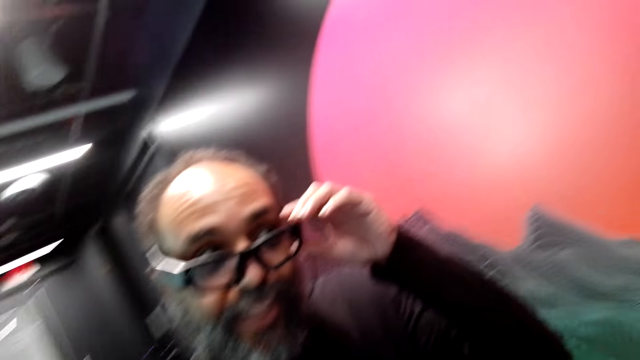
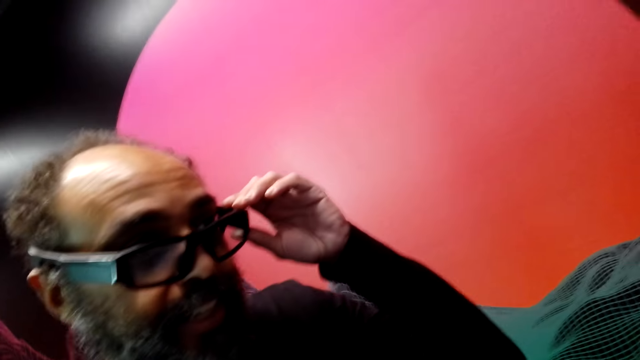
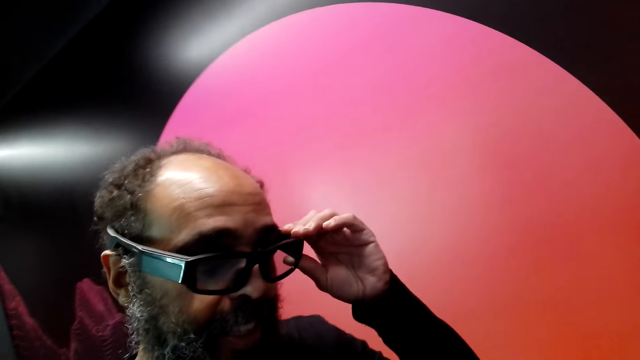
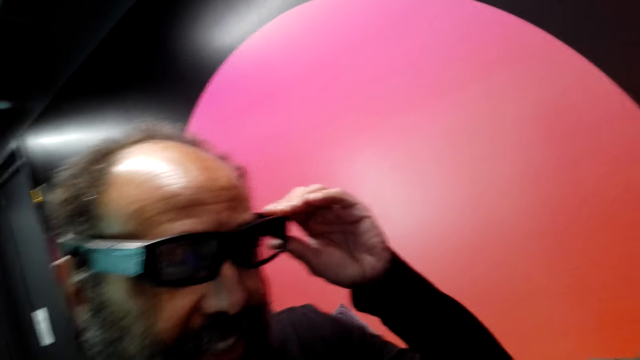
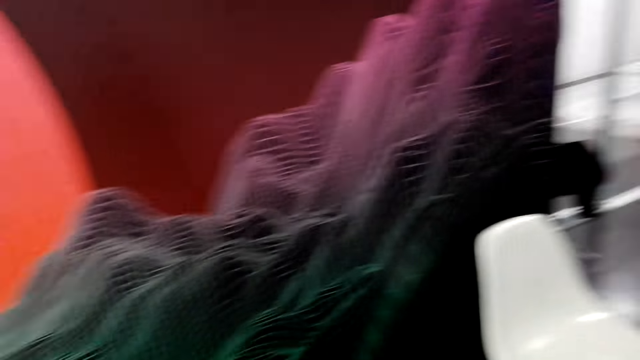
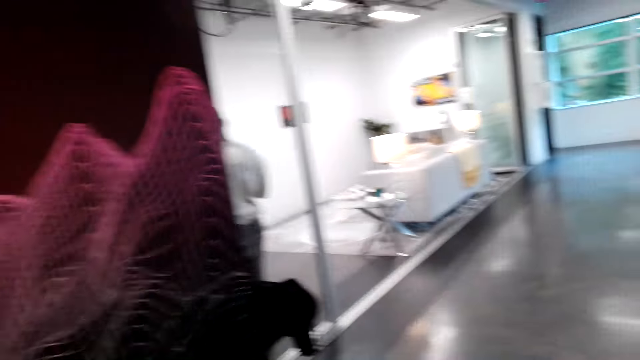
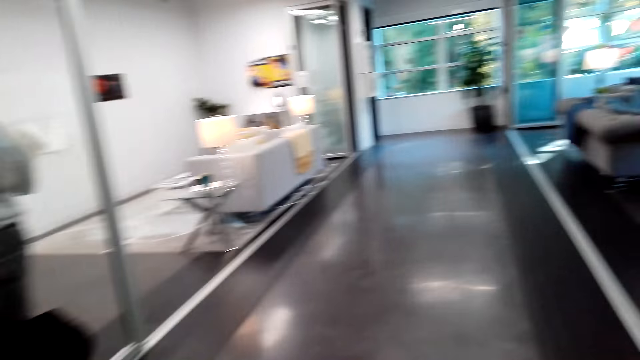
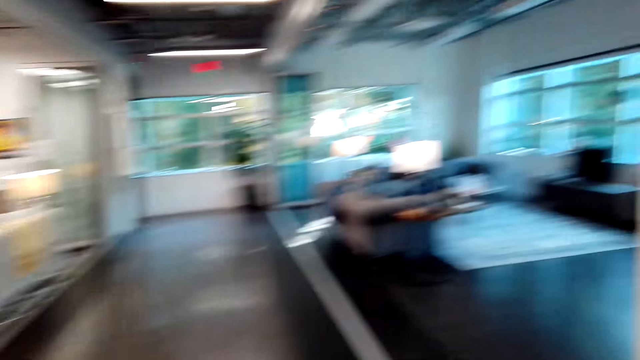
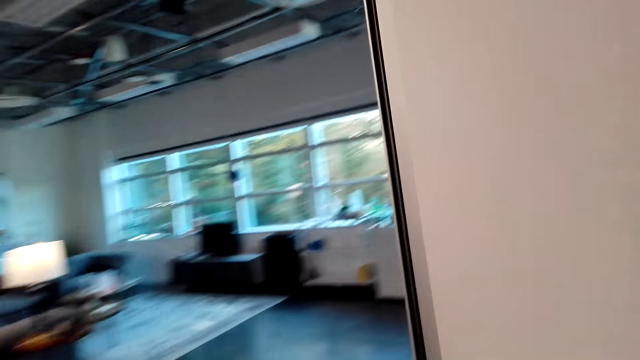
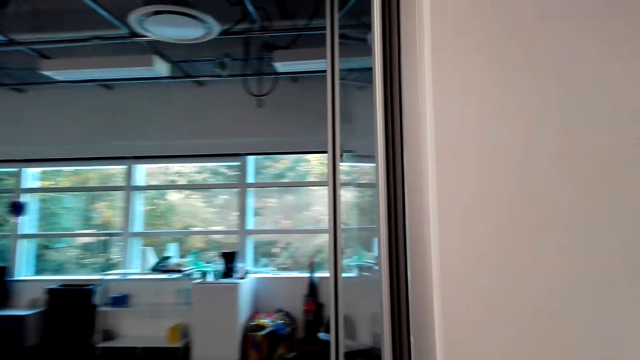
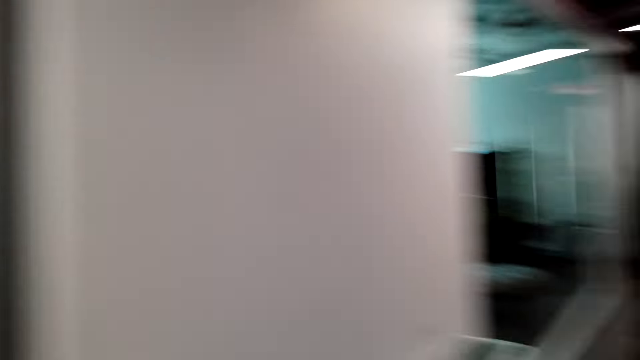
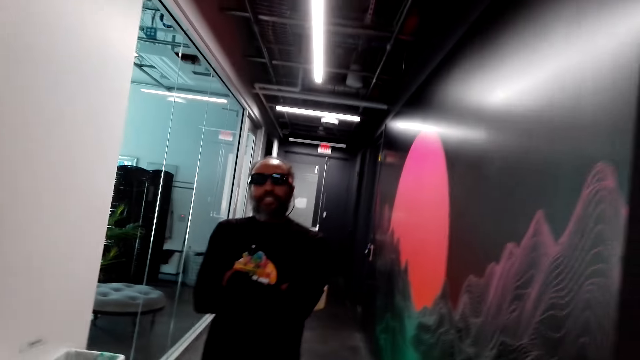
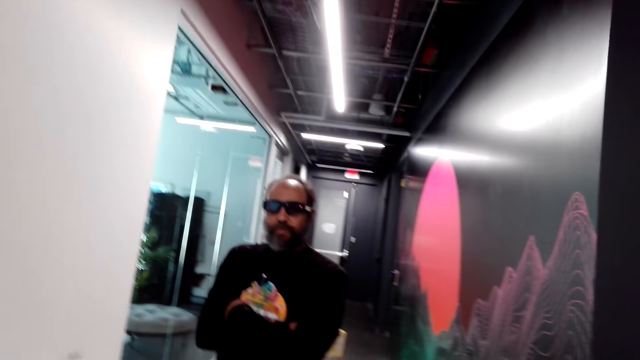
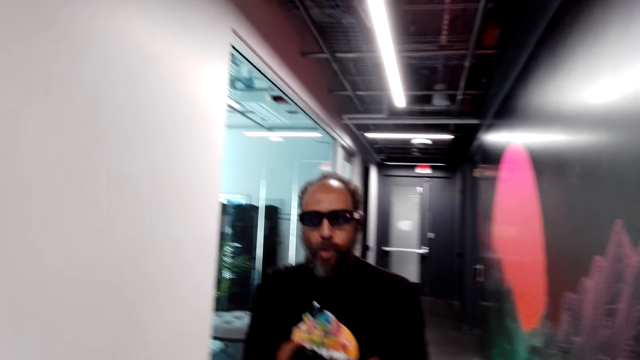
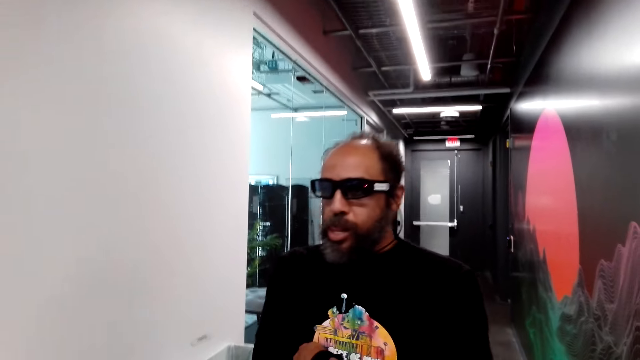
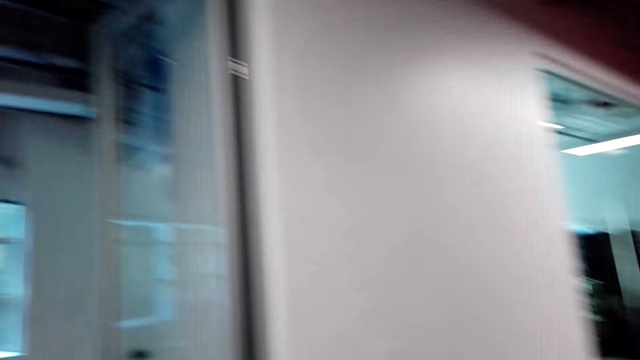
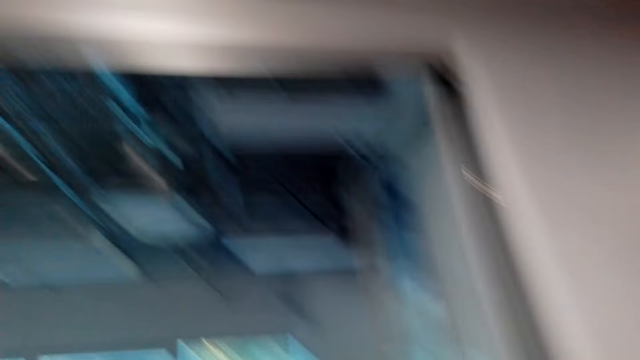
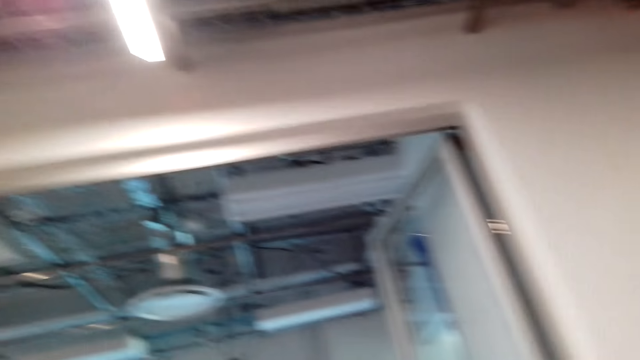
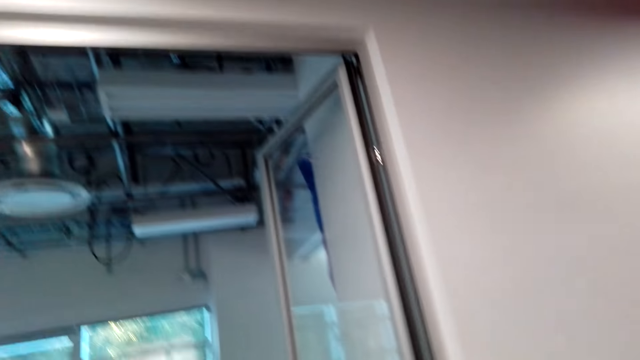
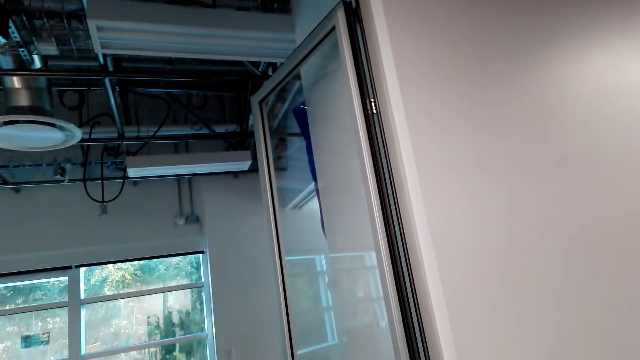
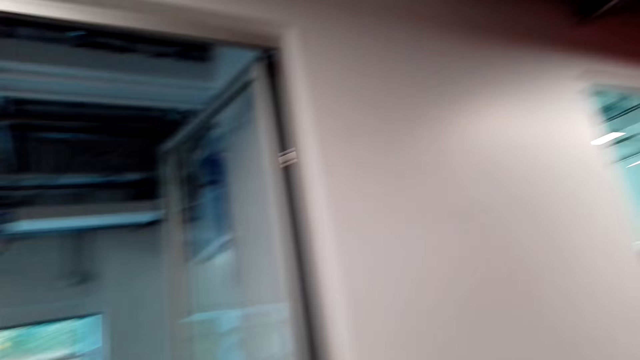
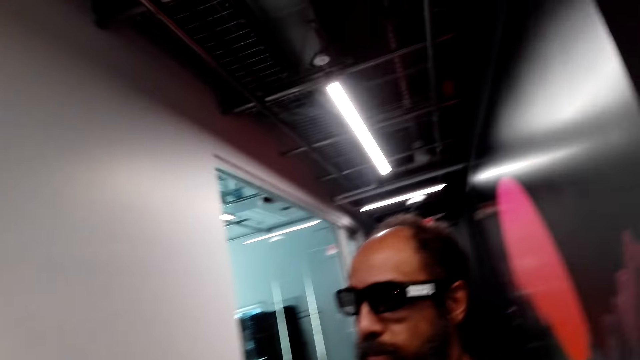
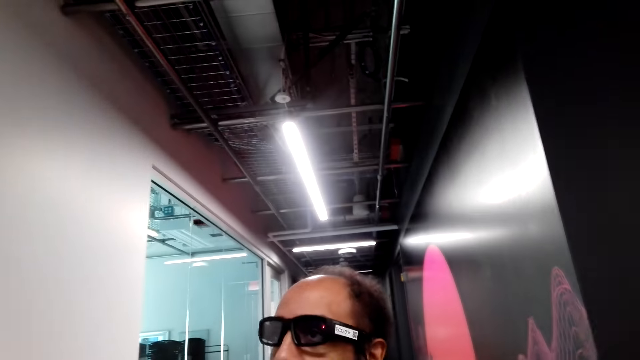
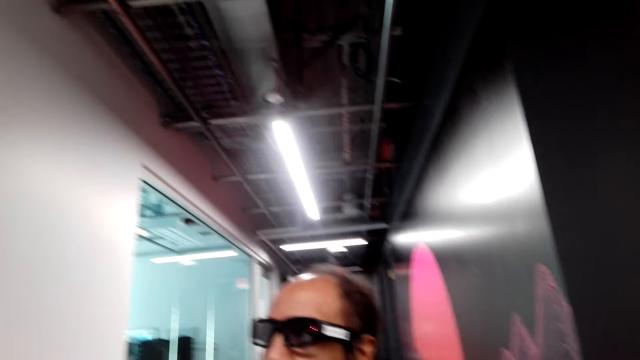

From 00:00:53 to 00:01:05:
The camera wearer talks to a person. They walk round. They talk to the person. They look around.

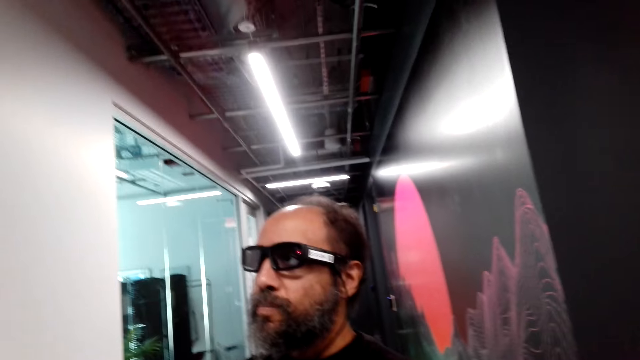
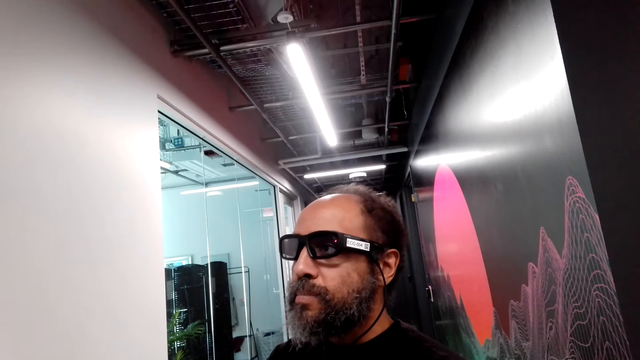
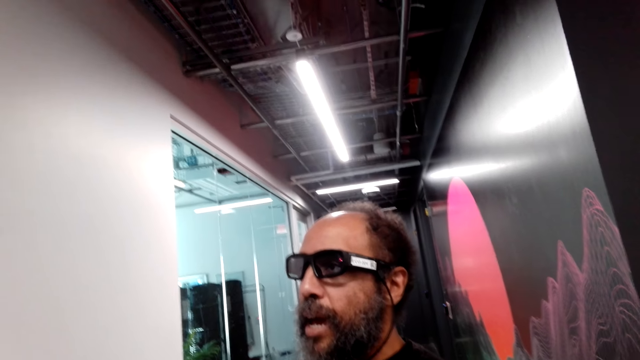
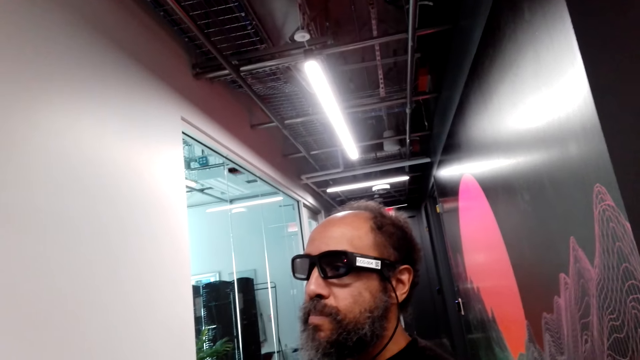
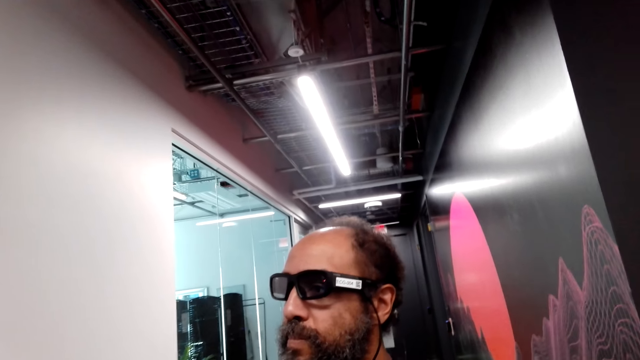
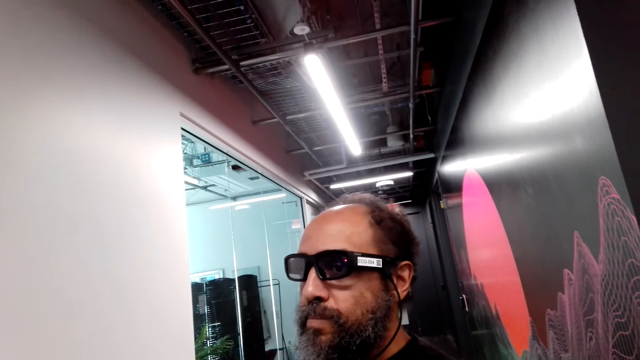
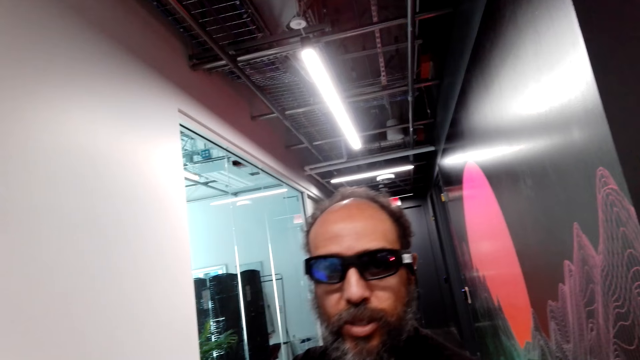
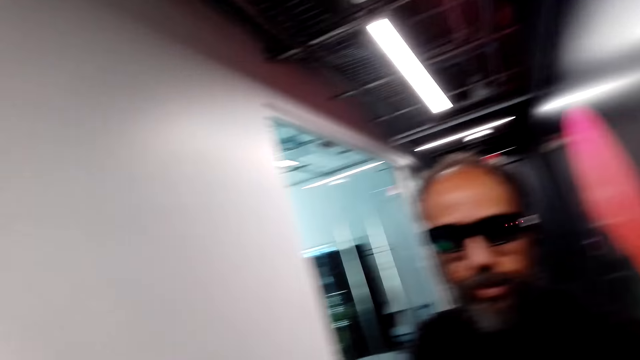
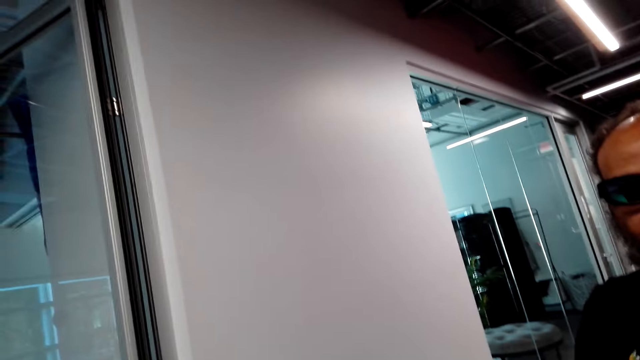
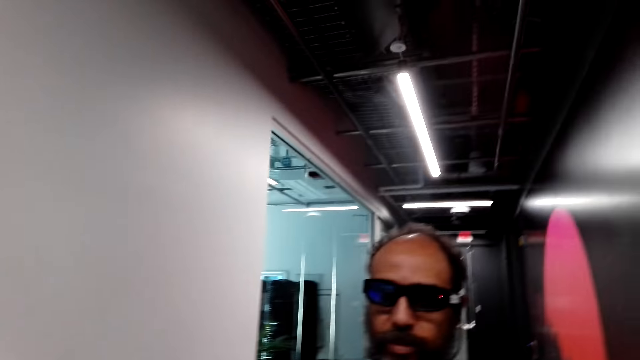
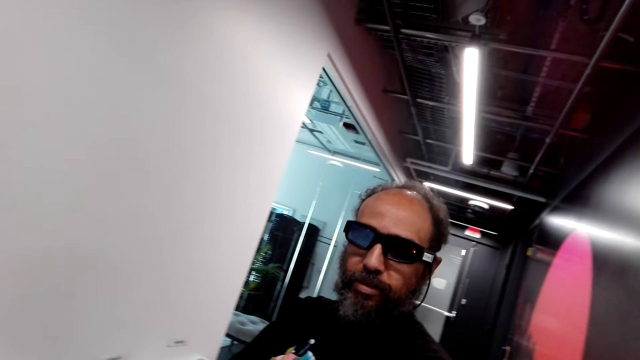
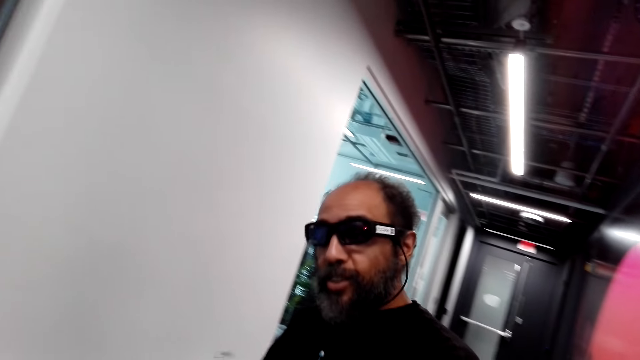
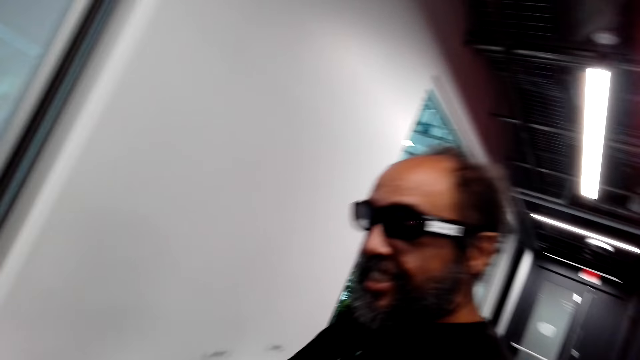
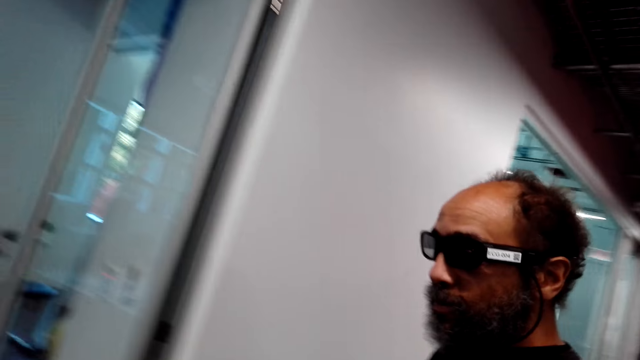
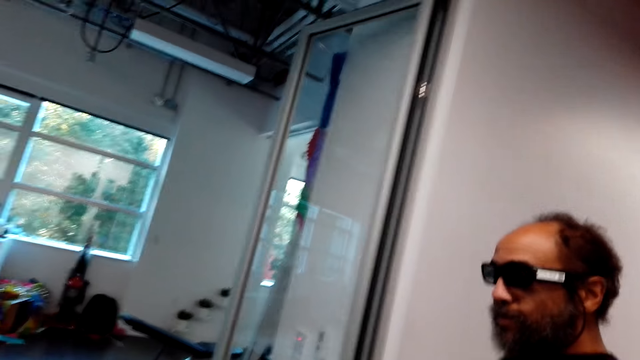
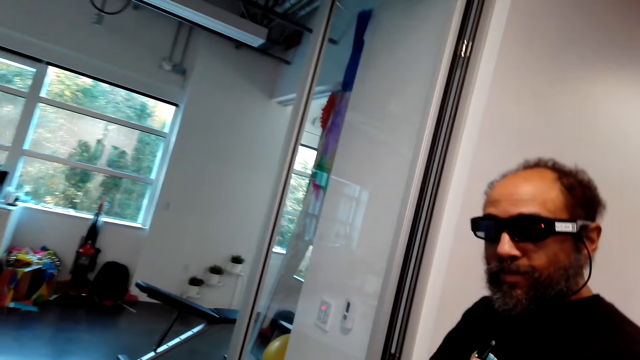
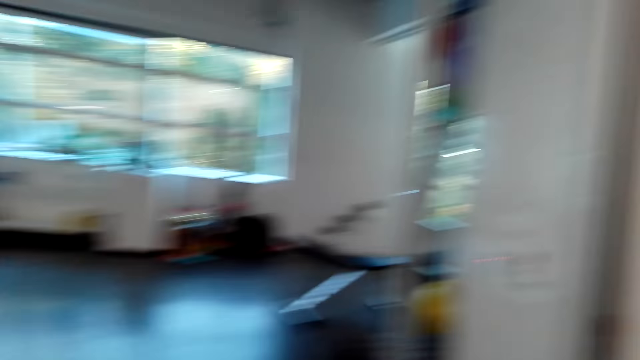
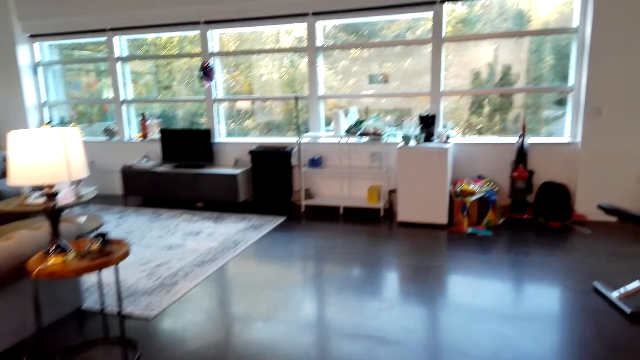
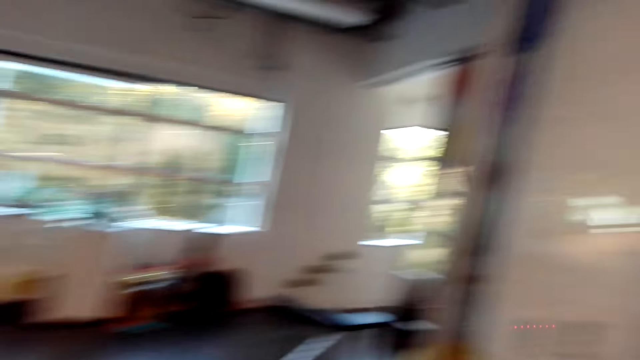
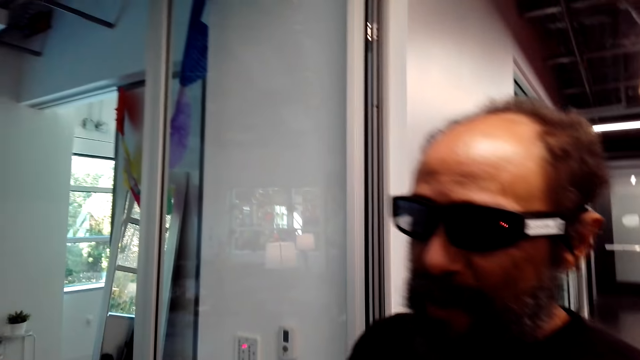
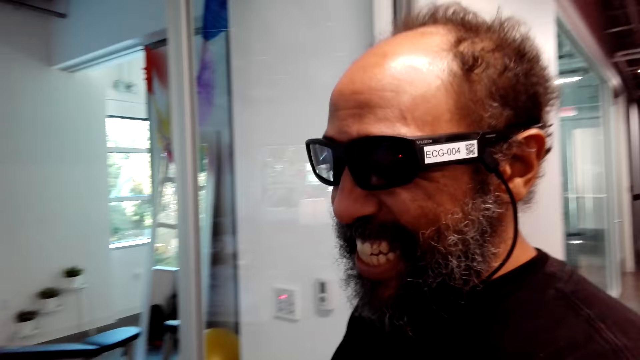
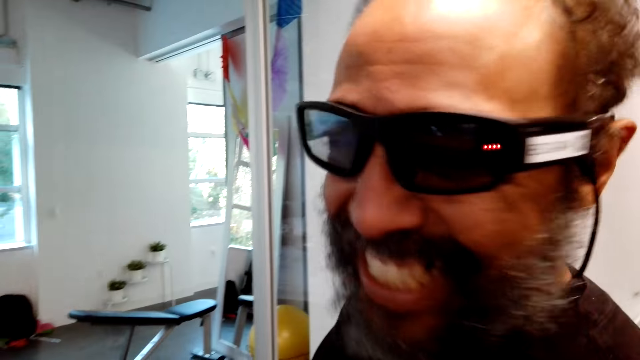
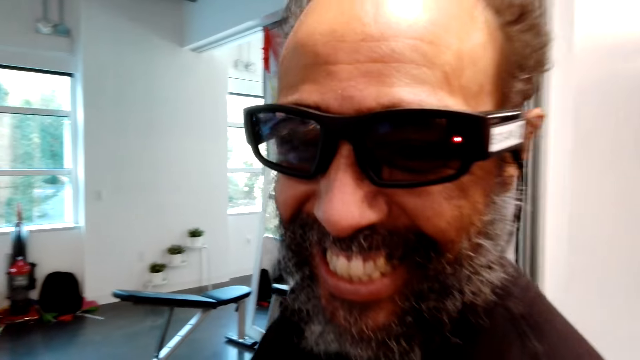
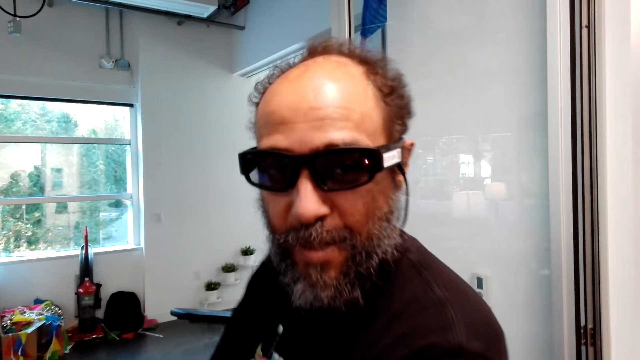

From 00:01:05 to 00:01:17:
A man talks to the camera wearer. The camera wearer talks to the man. They look around. The man talks to the camera wearer and walks around the room. The camera wearer looks around. The man talks to the camera wearer.
